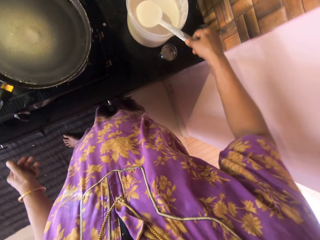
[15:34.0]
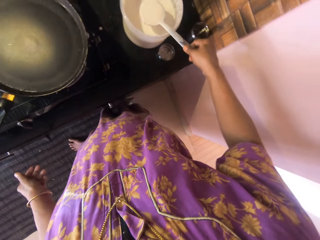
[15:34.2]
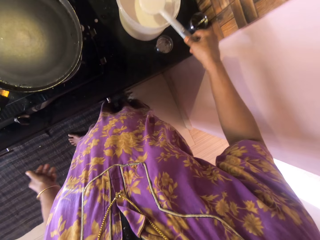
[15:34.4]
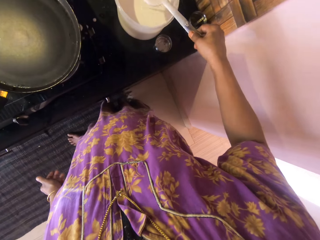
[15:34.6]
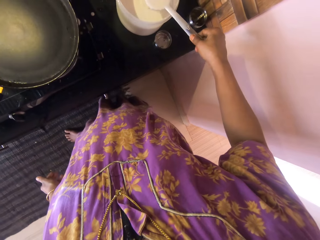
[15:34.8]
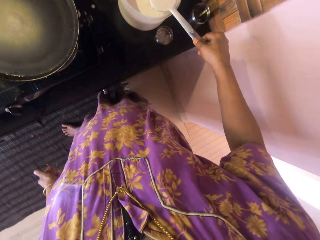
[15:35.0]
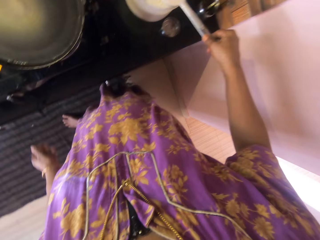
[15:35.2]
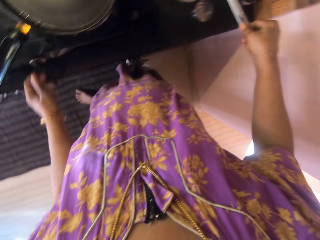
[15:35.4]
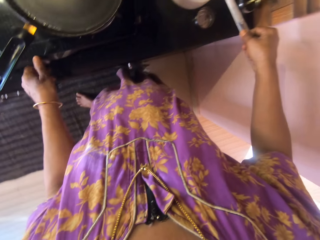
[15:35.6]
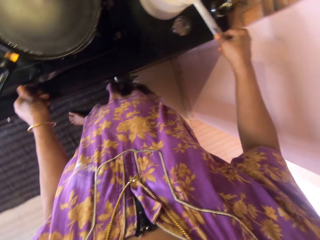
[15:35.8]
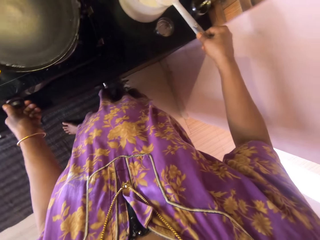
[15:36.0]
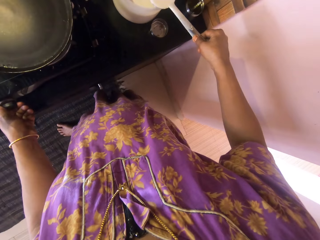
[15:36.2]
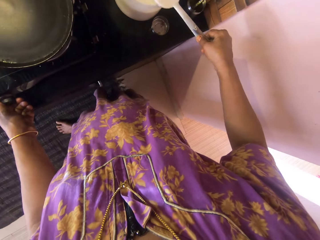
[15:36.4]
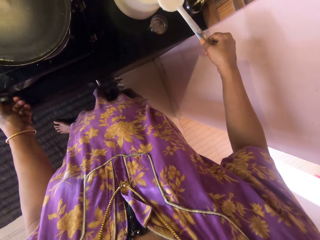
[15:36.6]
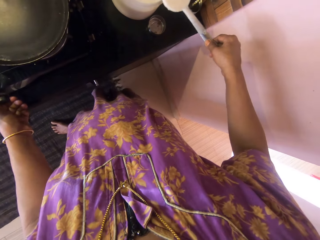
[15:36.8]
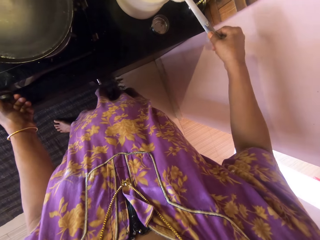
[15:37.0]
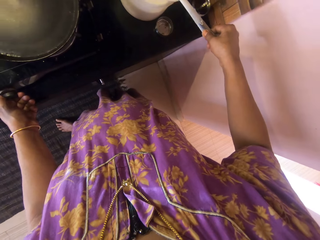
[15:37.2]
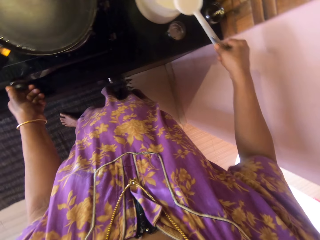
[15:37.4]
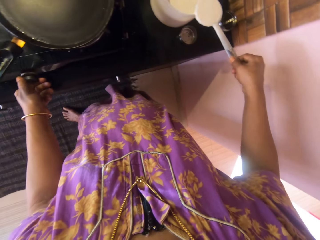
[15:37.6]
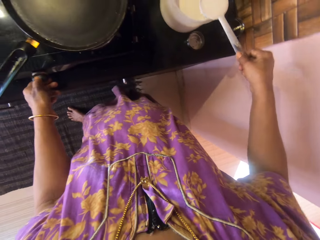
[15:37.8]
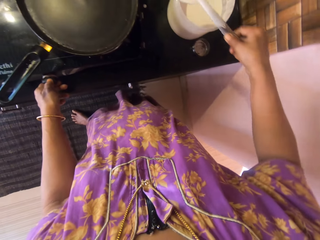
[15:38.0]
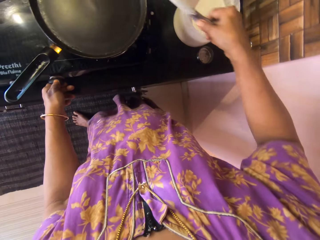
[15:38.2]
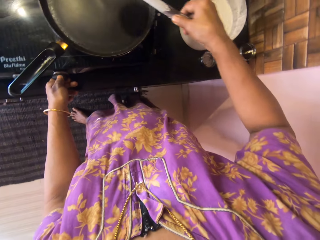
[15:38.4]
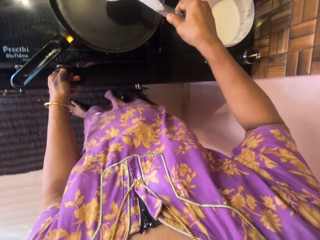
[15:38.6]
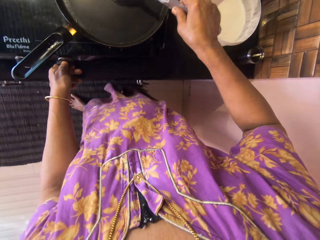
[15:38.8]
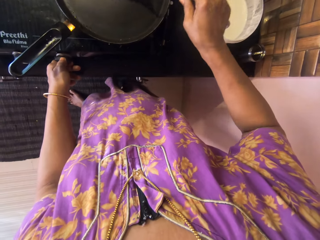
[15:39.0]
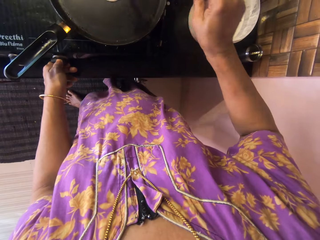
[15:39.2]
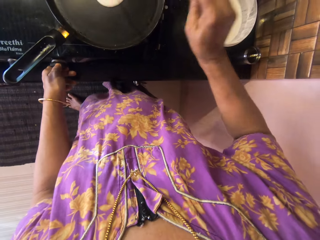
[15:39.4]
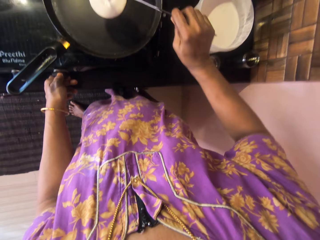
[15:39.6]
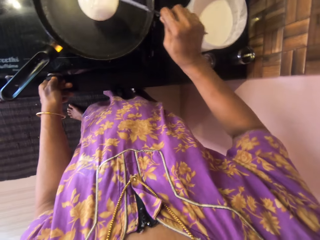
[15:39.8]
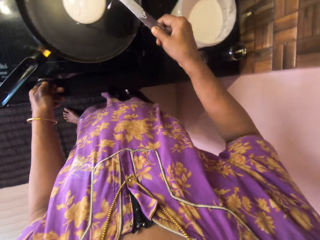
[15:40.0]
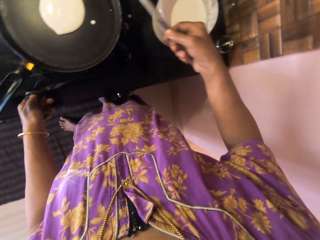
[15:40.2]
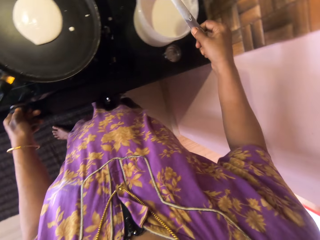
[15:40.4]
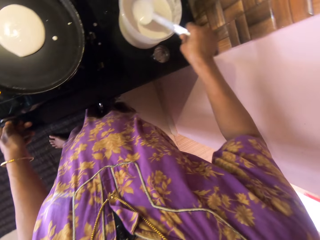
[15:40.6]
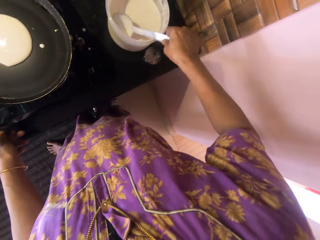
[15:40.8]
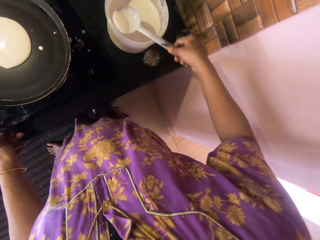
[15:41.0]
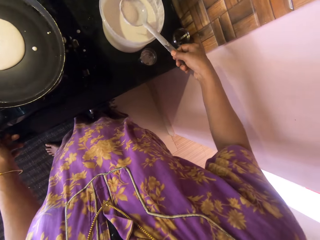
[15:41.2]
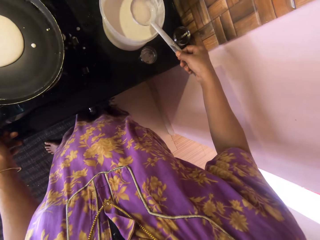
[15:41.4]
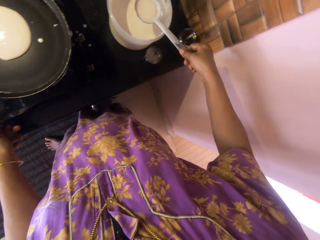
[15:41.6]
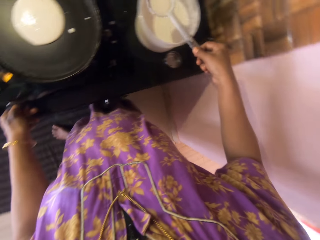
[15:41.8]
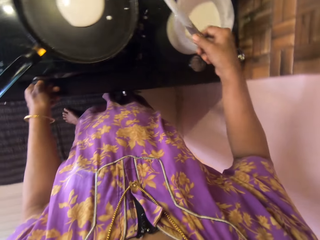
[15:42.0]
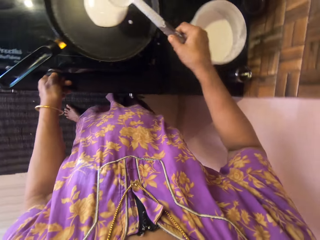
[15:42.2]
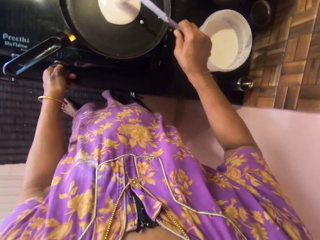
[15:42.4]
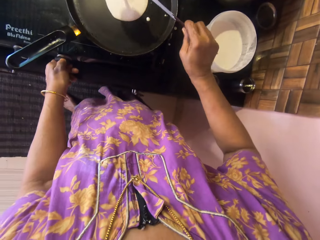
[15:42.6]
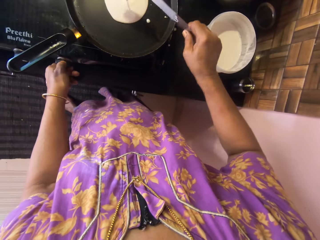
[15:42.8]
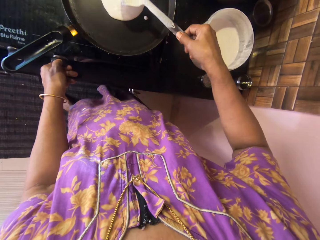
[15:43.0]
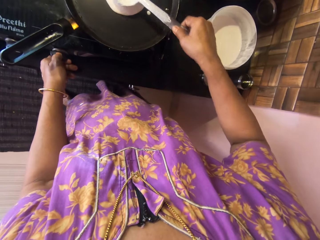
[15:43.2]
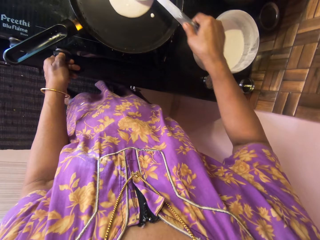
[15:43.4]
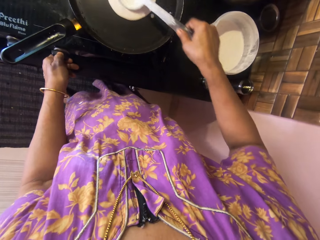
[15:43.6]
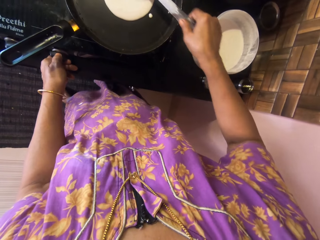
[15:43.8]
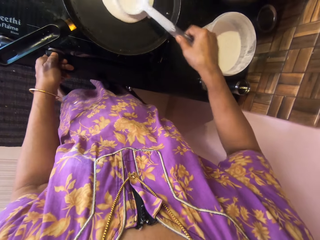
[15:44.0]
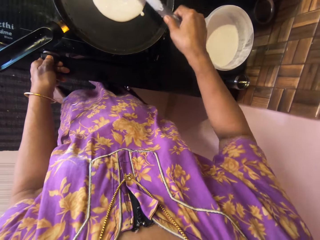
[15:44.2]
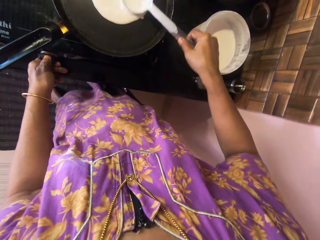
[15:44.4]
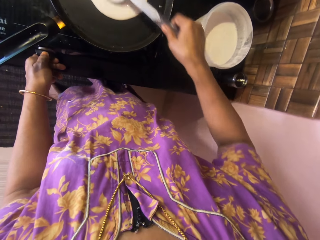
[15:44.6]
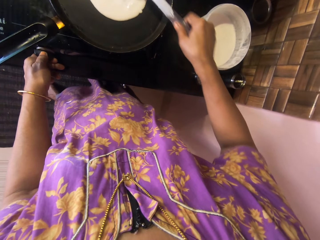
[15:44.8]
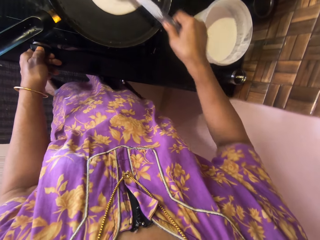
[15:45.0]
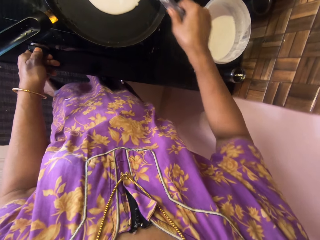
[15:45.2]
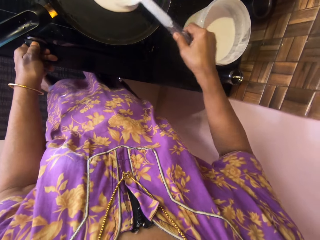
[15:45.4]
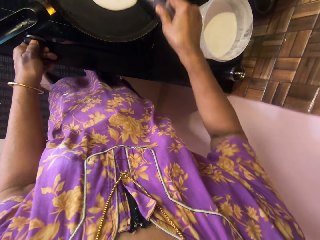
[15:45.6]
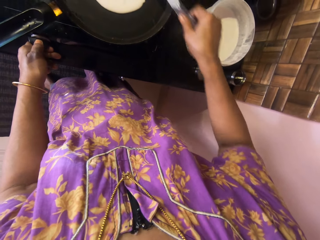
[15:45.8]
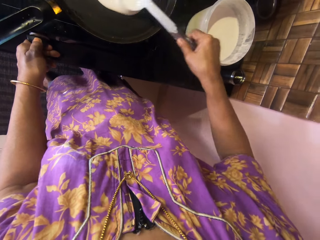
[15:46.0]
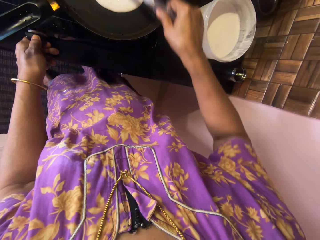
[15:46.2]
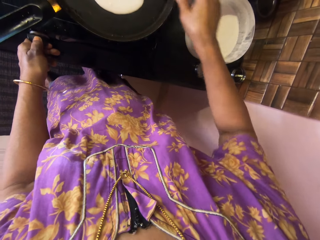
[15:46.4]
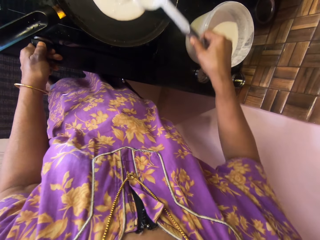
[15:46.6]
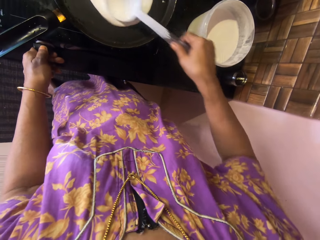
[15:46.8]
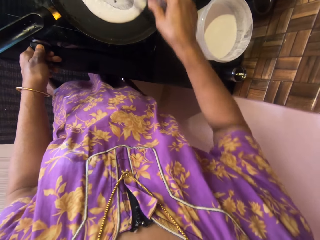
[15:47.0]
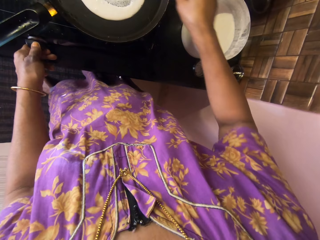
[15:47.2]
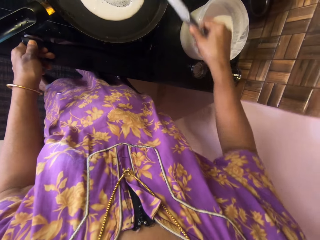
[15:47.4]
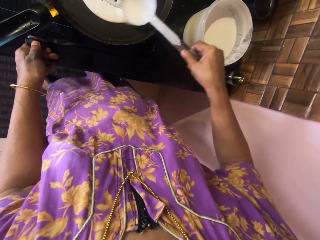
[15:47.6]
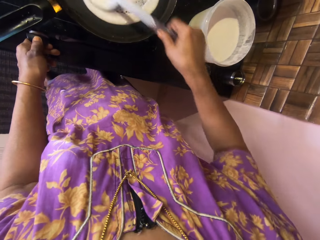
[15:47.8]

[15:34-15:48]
The camera wearer removes her left hand from the control knob. She scoops the batter or flour paste from the tupperware with the spoon in her right hand into the pan. She turns the control knob with her left hand. She pours the paste on the pan. She scoops the batter from the tupperware with the spoon into the pan. She spreads the batter on the pan with the spoon.

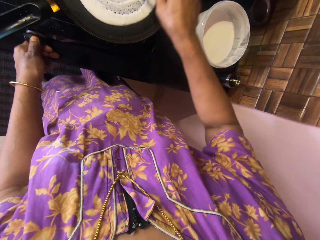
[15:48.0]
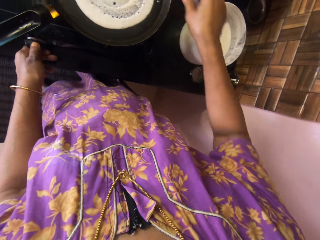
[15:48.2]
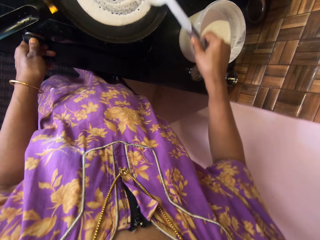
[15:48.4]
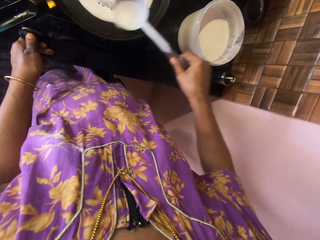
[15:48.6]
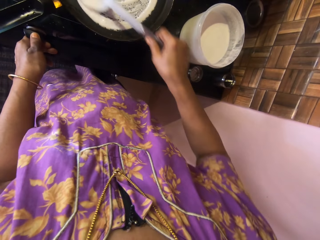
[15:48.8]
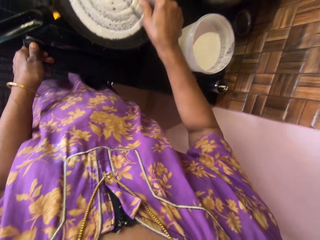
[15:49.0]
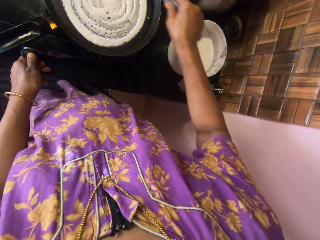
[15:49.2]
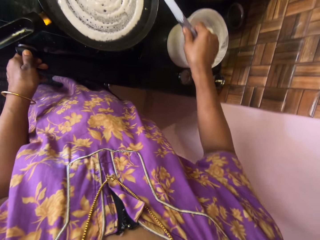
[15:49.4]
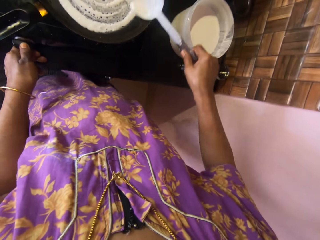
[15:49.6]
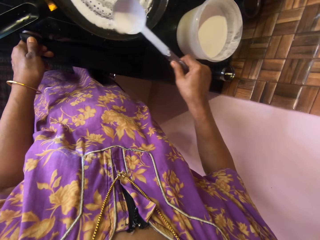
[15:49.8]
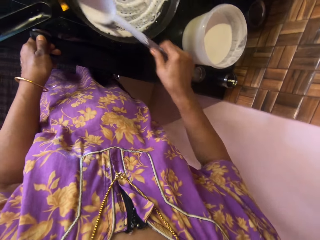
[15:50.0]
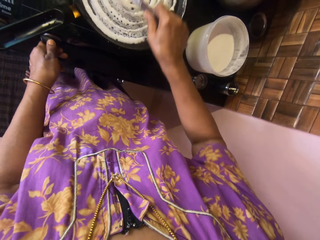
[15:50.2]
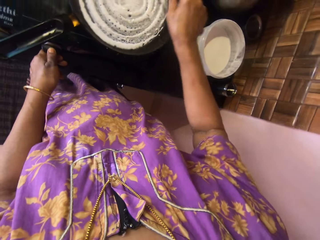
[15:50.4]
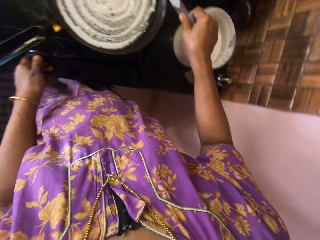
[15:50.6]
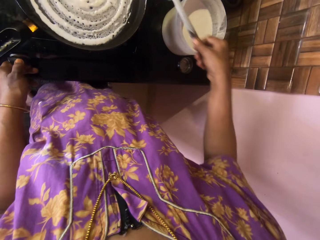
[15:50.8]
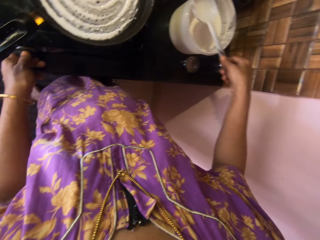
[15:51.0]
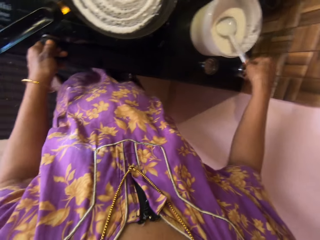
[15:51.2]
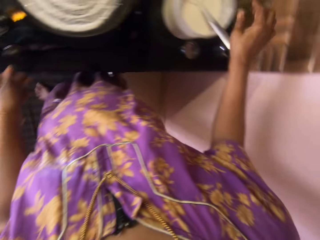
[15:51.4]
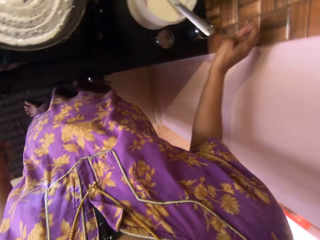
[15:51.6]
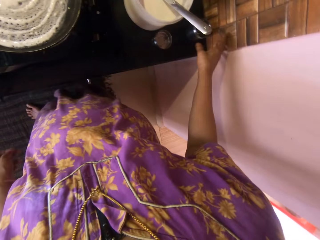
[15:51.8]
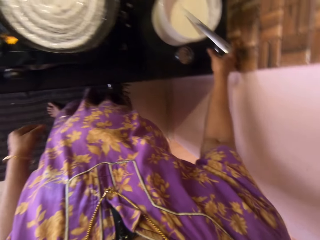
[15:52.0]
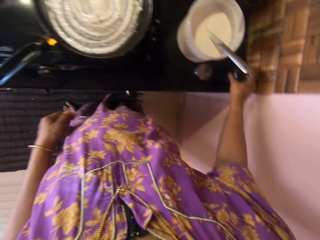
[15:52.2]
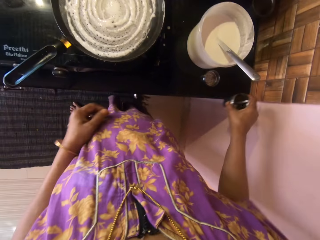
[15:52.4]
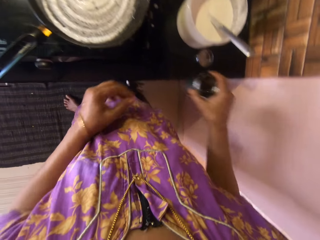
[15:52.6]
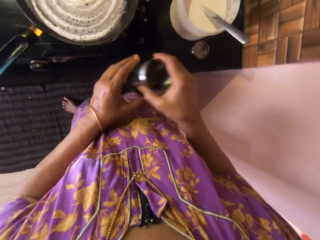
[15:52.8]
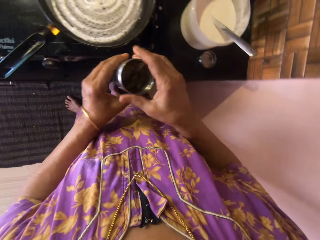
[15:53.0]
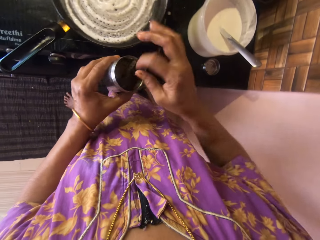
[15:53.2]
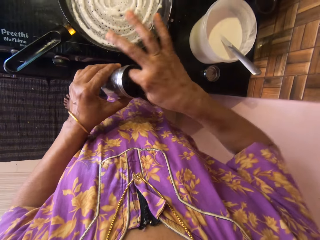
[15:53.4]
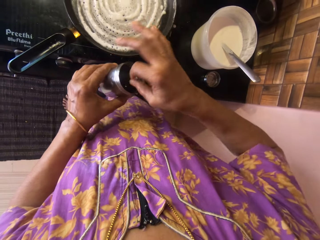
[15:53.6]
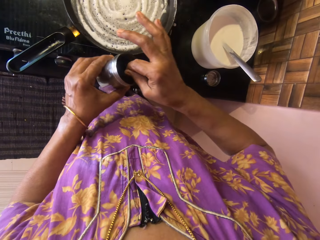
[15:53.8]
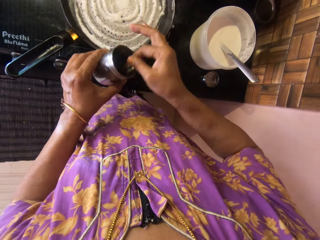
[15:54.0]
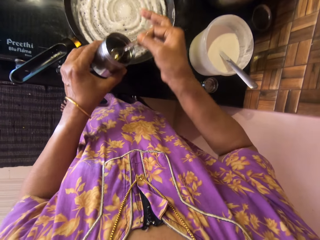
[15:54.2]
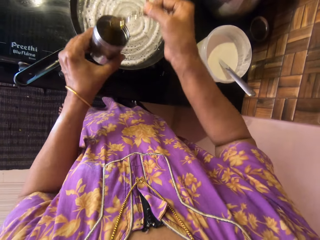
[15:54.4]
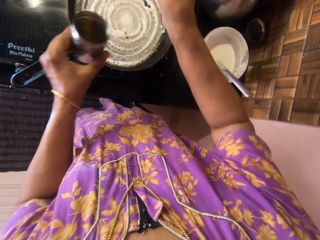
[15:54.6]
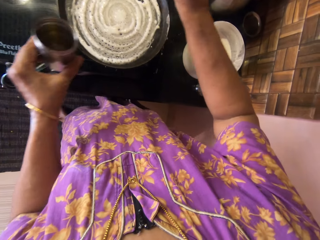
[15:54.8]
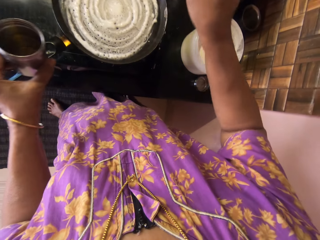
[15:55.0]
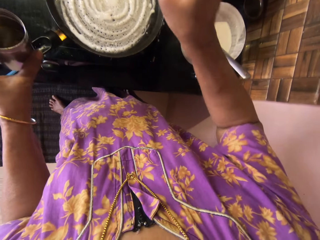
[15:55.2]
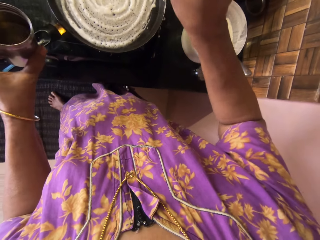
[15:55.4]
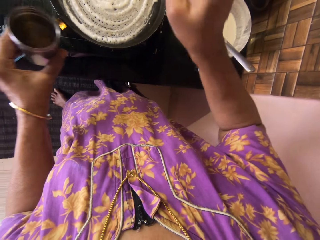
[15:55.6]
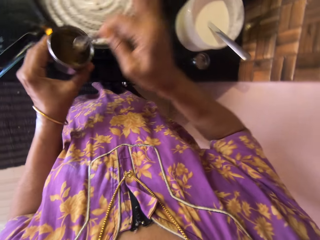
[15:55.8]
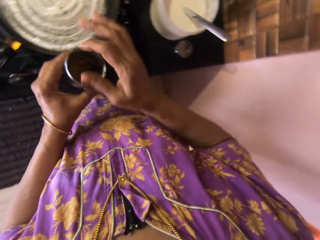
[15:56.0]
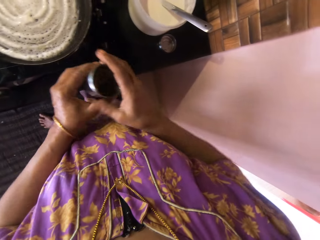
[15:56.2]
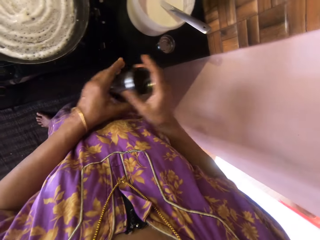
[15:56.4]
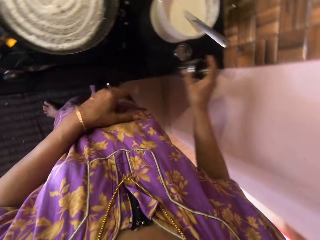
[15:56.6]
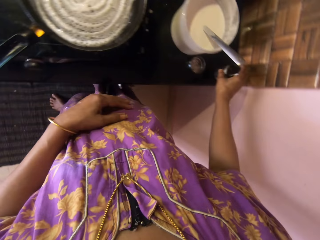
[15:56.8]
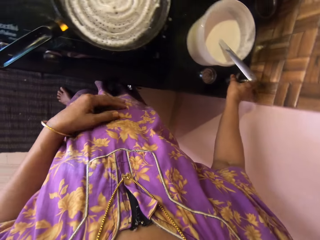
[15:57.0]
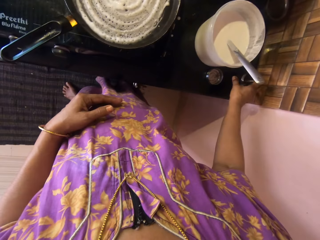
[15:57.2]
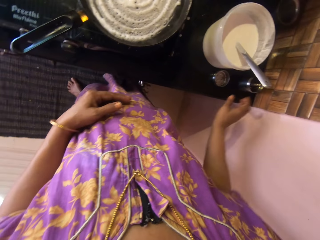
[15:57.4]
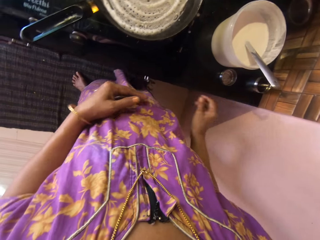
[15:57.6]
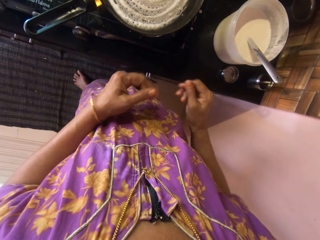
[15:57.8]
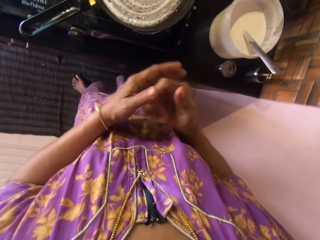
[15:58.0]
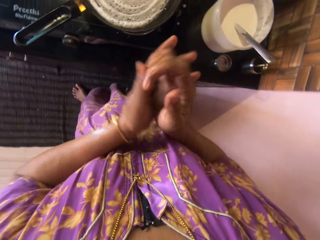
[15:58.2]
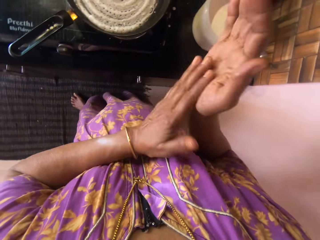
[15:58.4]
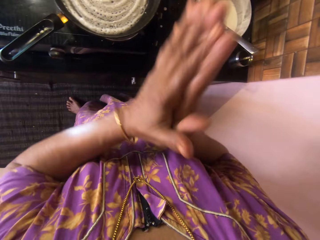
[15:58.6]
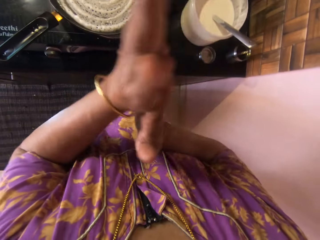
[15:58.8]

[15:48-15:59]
The camera wearer drops the spoon into the tupperware. She removes her left hand from the control knob. She picks up the jar with cooking oil from the table with her right hand. She passes the jar to her left hand. She drops the oil with the teaspoon in her right hand from the jar onto the batter in the pan. She spreads the oil on the cooking pan. She drops the teaspoon into the jar. She passes the jar to her right hand. She drops the jar on the table. She rubs both hands together.
